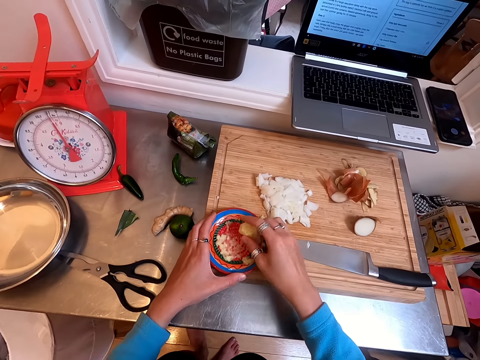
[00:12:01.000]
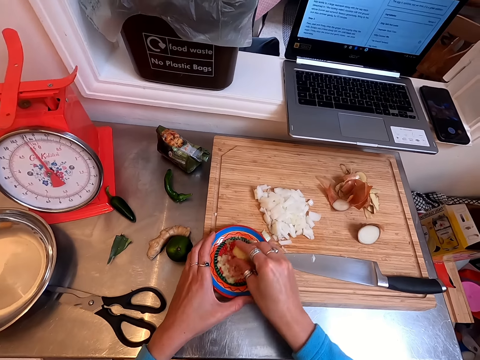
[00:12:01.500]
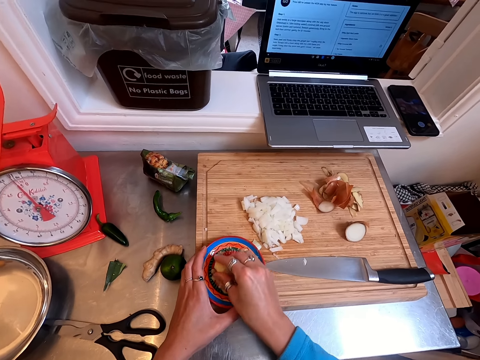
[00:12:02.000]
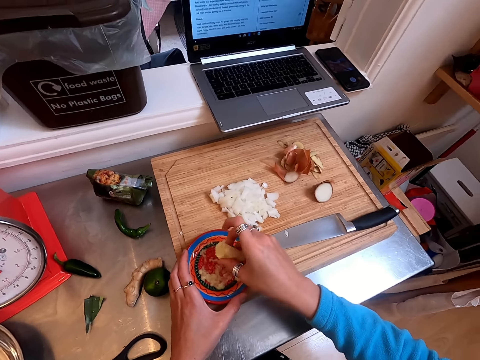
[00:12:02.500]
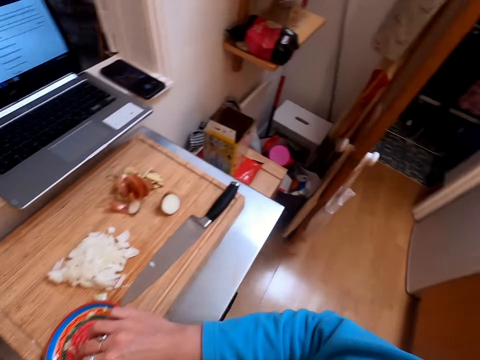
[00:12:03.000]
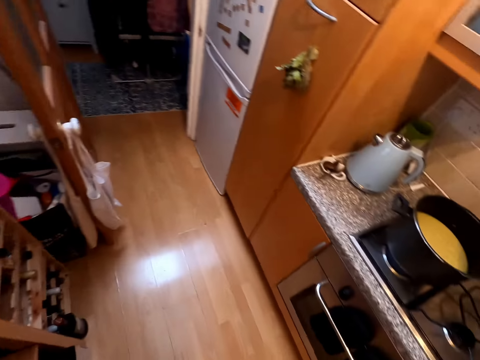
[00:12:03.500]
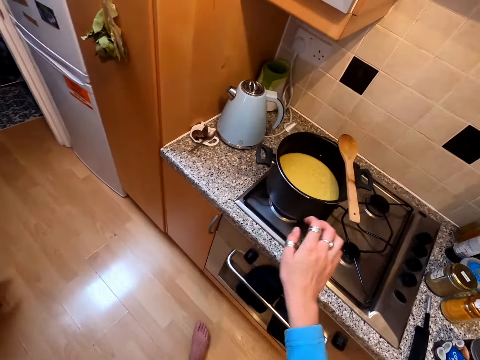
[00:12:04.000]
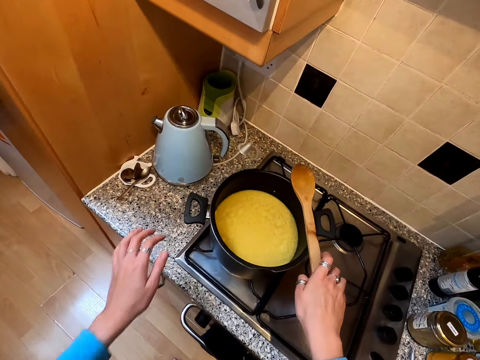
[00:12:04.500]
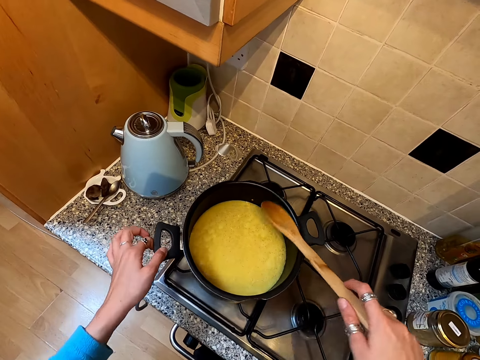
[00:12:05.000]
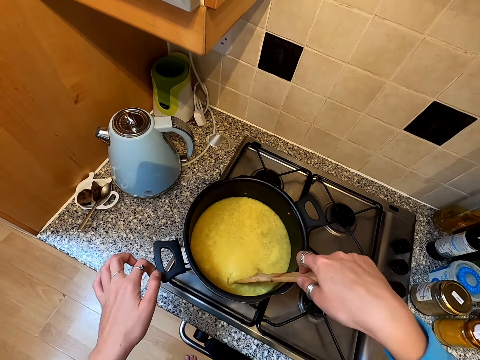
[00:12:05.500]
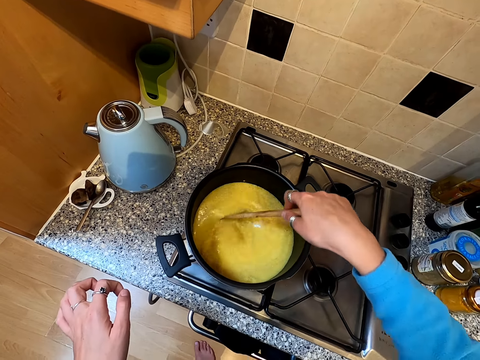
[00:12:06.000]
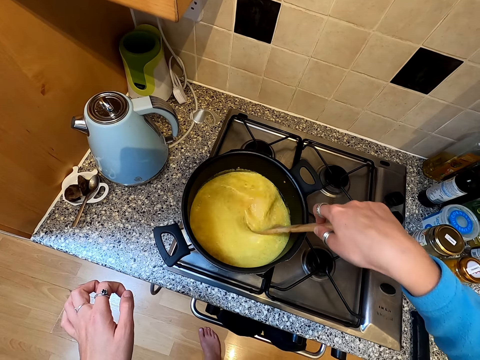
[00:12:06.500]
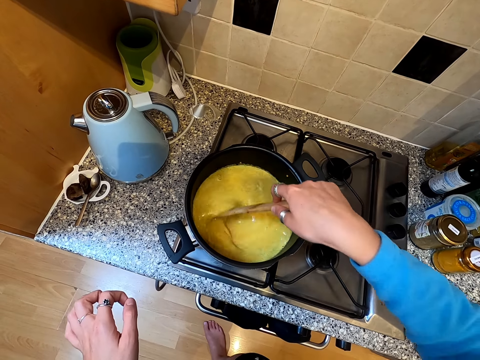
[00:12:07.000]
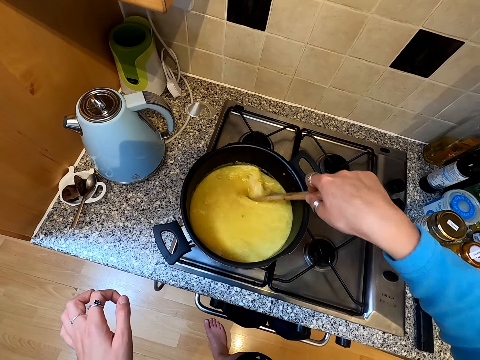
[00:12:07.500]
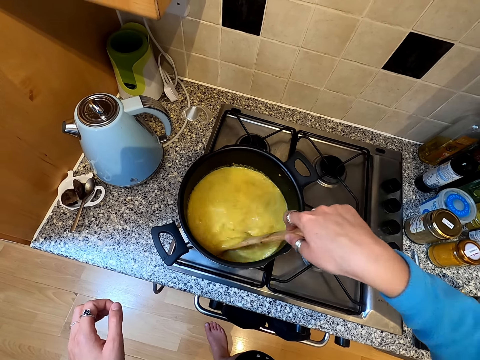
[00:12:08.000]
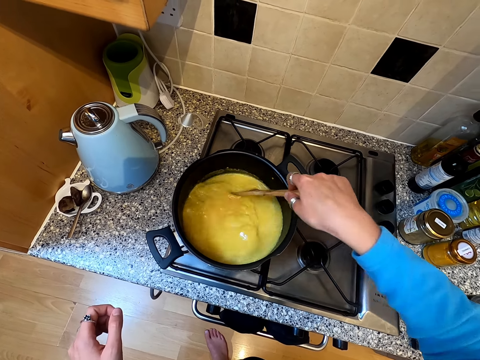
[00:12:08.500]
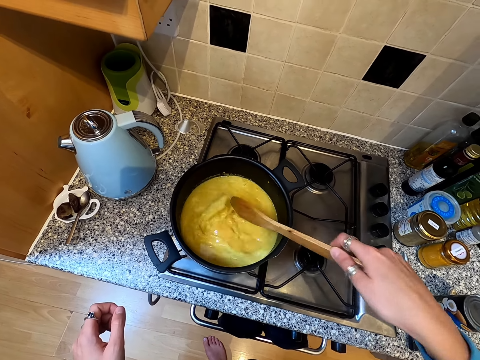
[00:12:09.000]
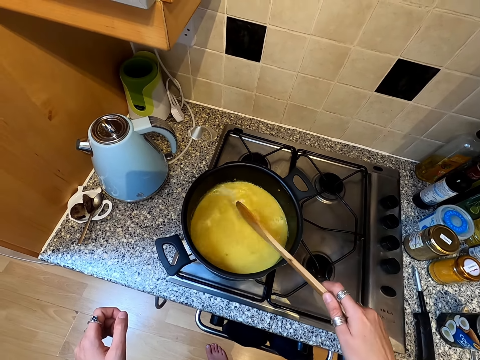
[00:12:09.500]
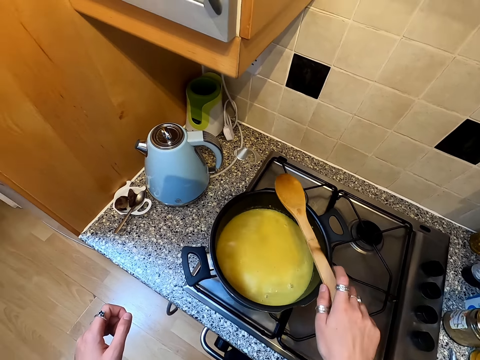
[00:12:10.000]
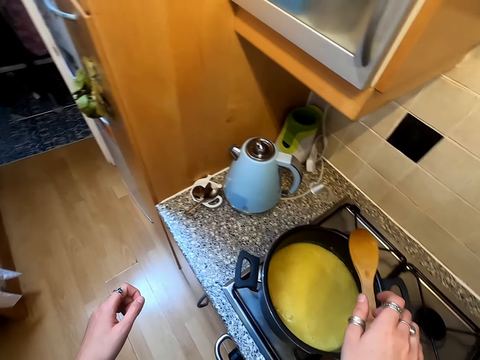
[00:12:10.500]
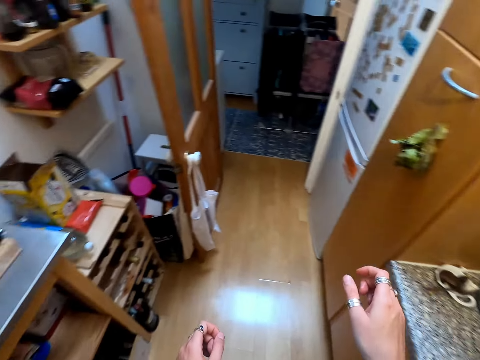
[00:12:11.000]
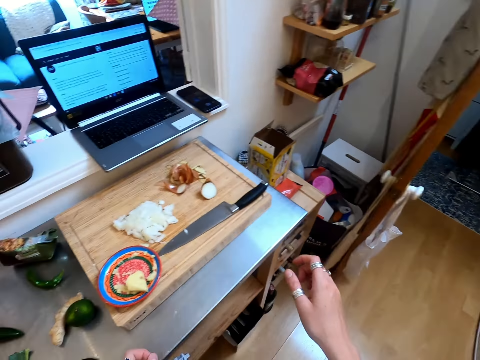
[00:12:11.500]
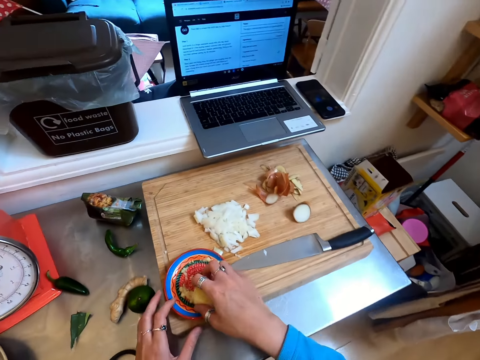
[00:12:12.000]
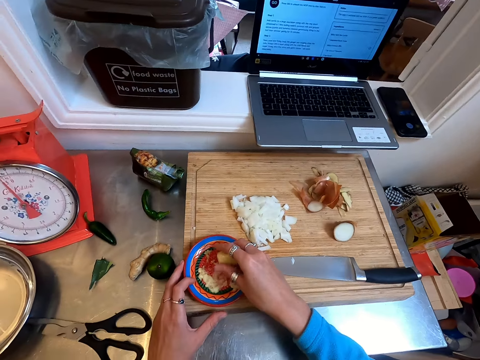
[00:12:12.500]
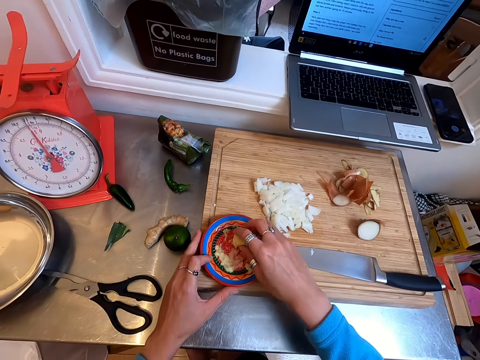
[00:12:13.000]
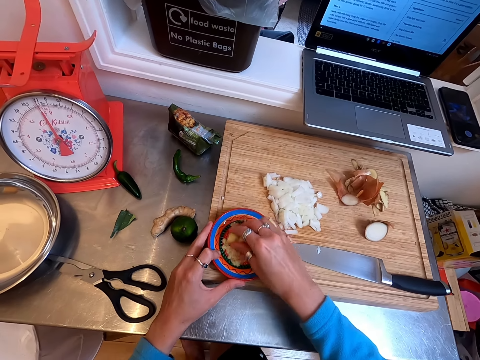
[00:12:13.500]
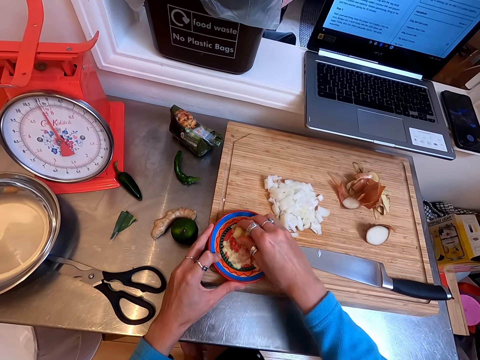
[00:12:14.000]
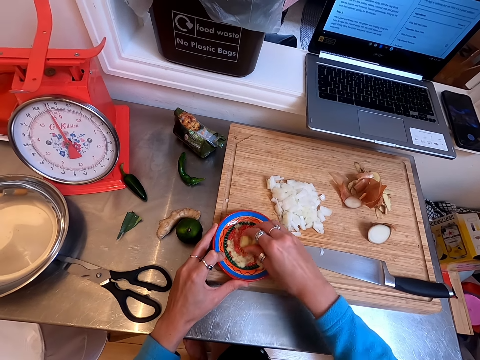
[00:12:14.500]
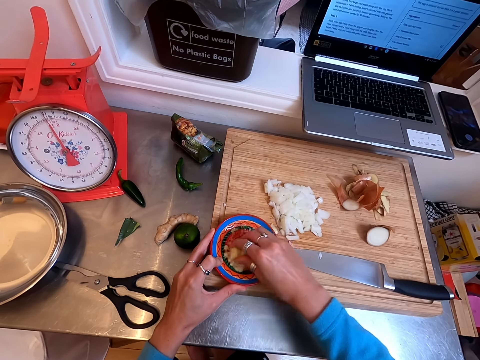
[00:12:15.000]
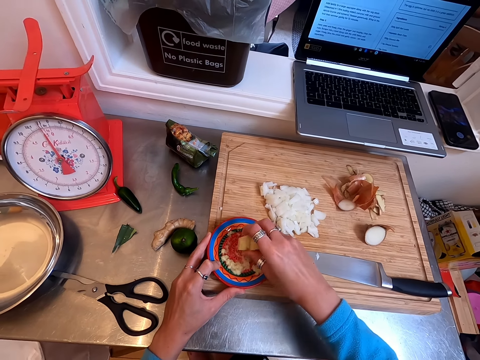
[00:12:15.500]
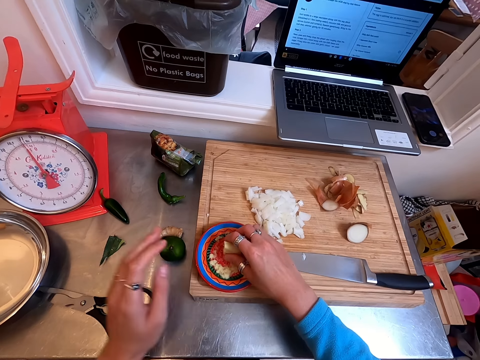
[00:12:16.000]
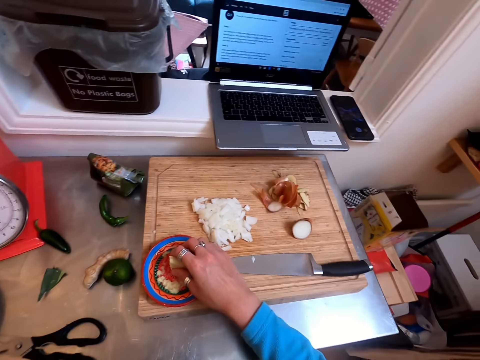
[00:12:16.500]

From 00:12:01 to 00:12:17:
The camera wearer crushes ginger on the plate. They turn around. They hold on the cooking pot or saucepan handle. They pick up a cooking stick. They stir the soup. They hit the saucepan with the cooking stick. They put the cooking stick on the pot. They turn around.

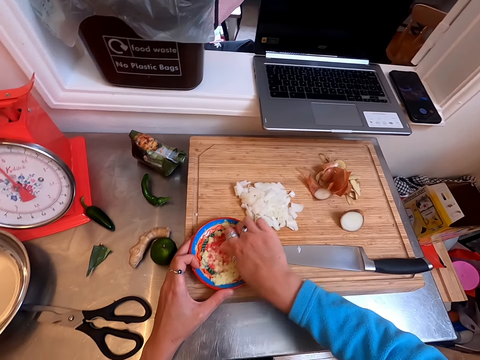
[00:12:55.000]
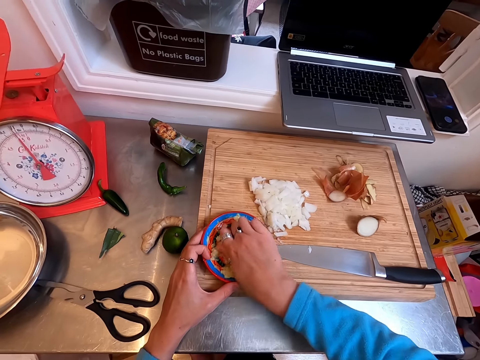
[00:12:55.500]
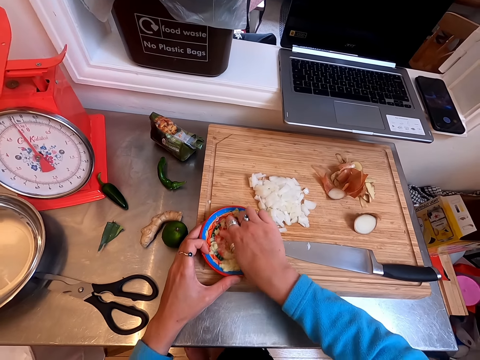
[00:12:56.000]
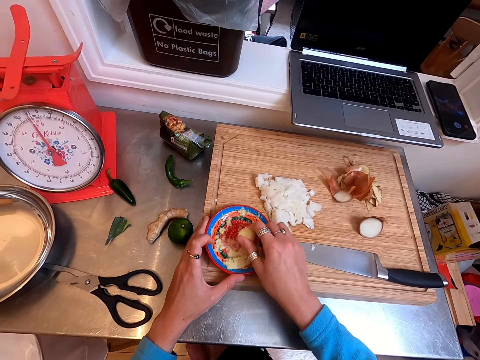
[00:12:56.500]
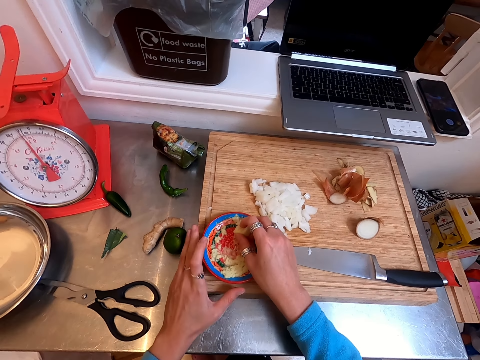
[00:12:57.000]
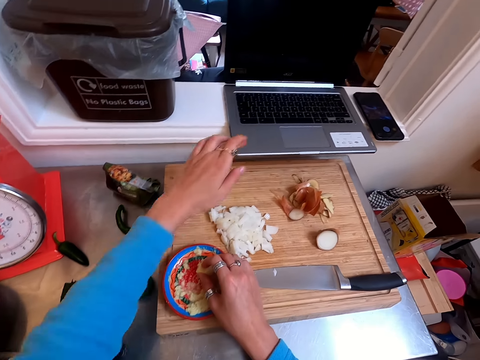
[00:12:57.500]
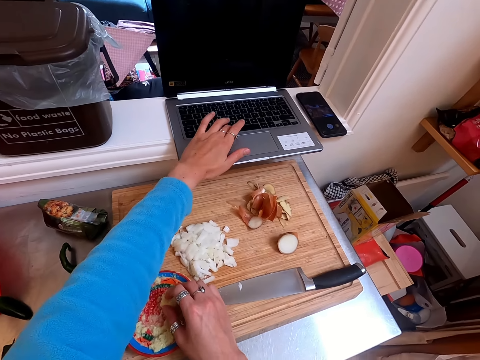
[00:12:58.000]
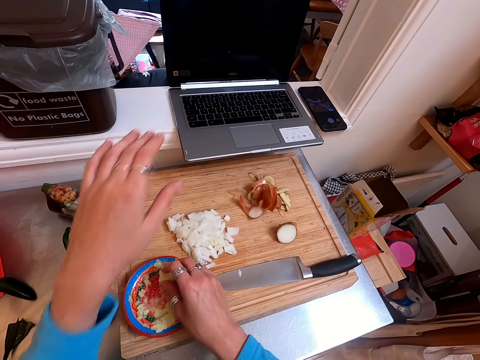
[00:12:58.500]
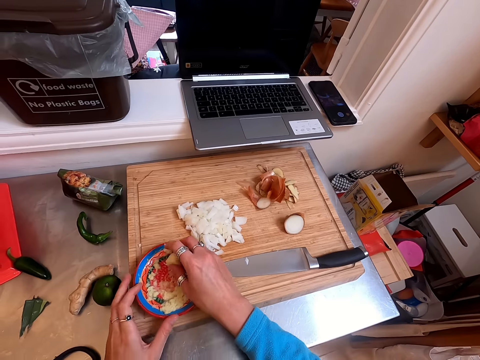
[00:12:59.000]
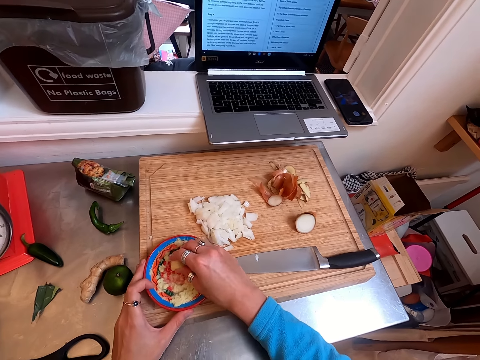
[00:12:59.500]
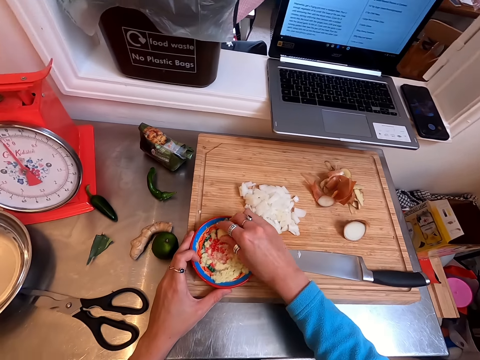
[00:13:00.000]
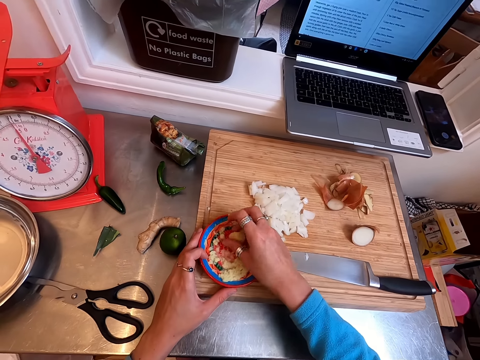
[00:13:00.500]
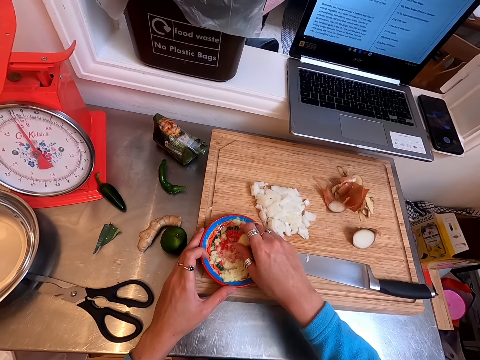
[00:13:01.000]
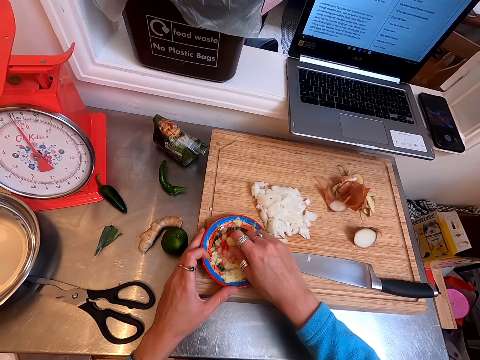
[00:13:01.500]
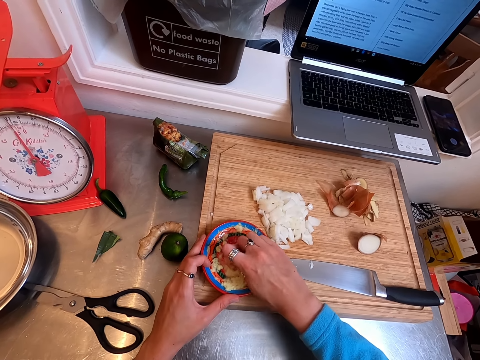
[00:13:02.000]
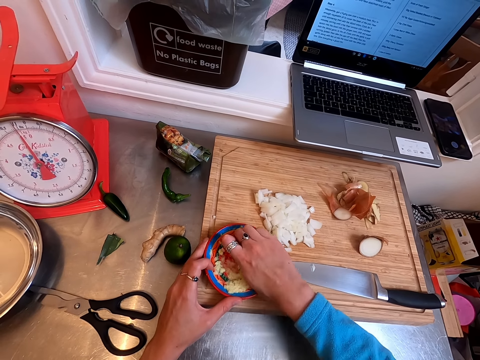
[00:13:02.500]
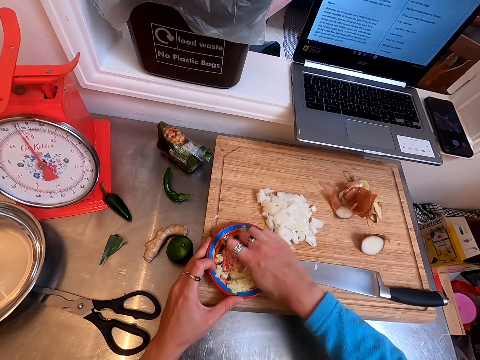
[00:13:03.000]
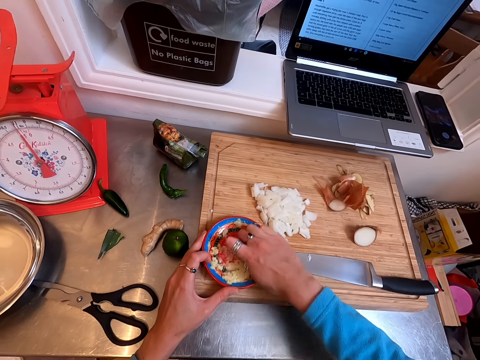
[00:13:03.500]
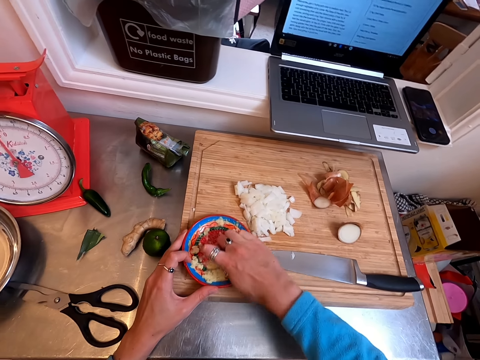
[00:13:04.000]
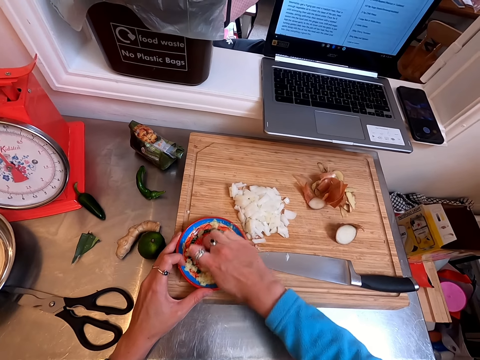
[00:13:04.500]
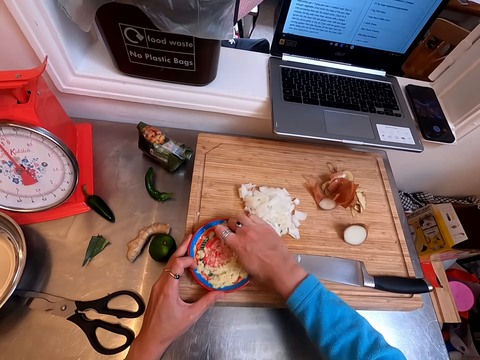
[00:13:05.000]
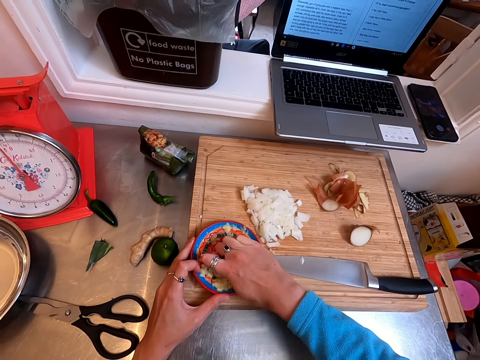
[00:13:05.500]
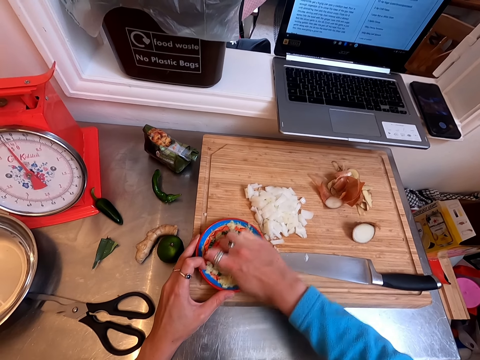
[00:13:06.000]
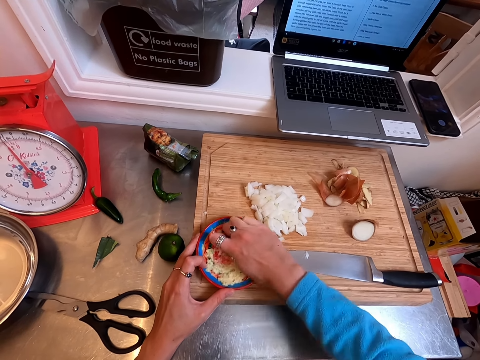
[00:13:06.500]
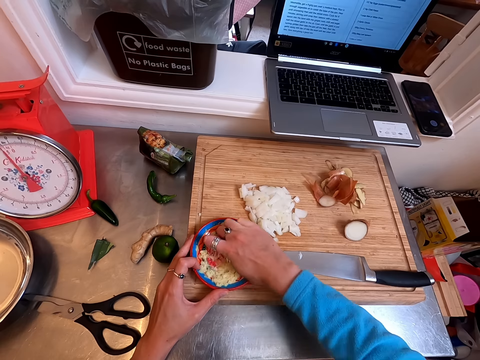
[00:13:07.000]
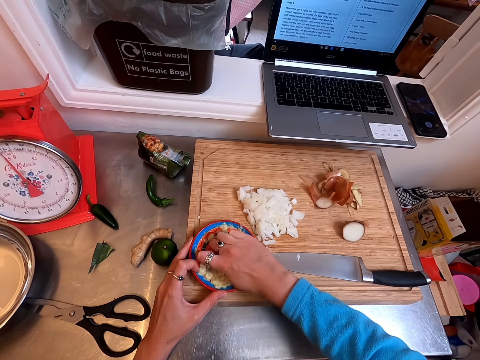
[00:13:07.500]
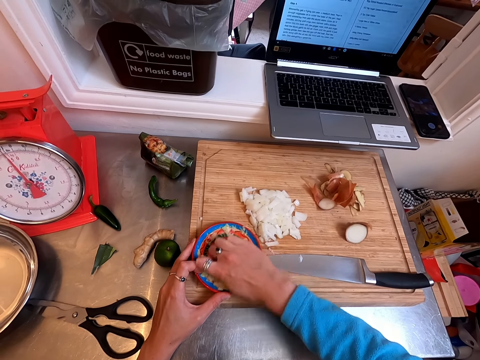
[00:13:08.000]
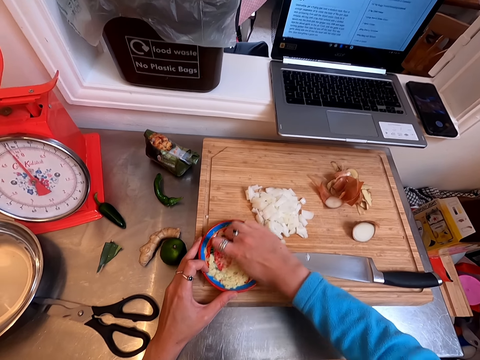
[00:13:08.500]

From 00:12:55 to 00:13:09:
The camera wearer crushes ginger on the plate. They touch the laptop keyboard.
